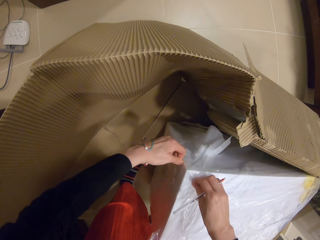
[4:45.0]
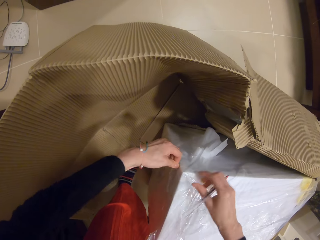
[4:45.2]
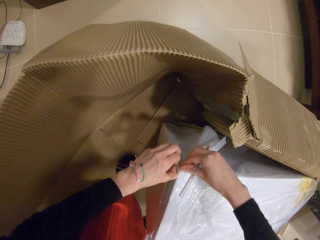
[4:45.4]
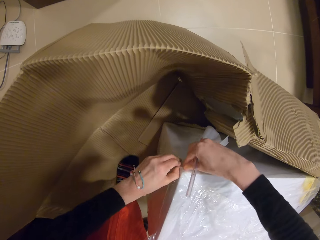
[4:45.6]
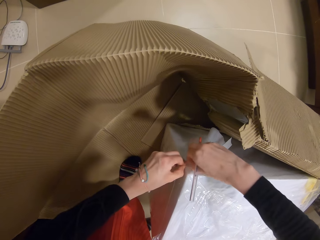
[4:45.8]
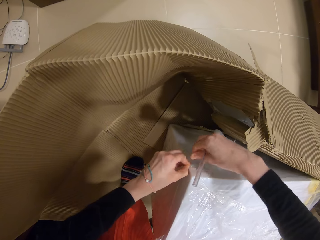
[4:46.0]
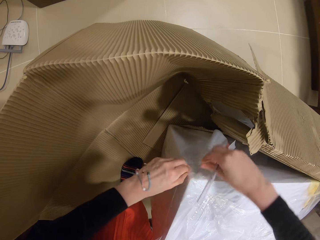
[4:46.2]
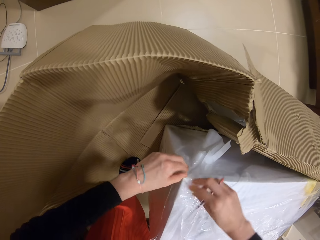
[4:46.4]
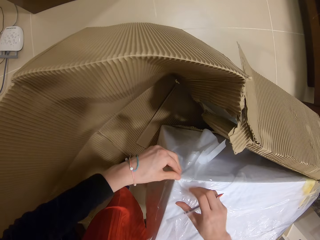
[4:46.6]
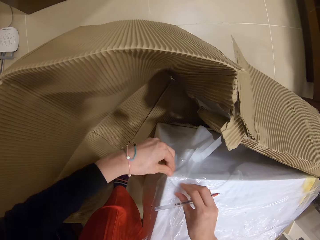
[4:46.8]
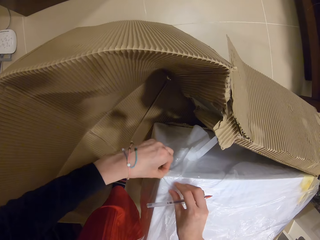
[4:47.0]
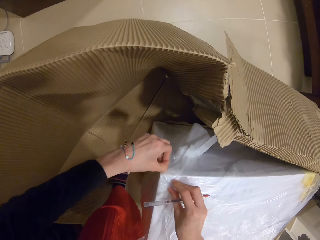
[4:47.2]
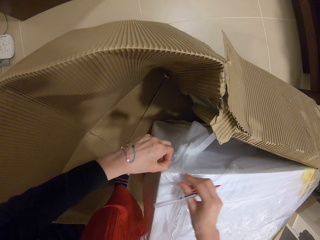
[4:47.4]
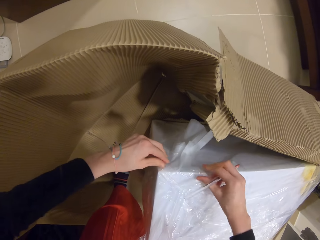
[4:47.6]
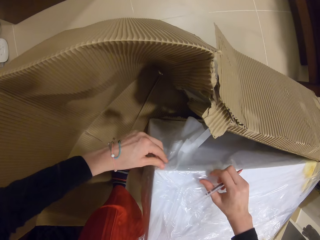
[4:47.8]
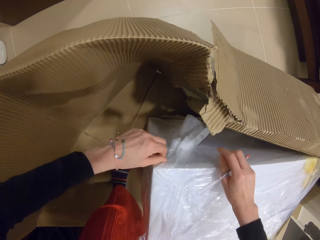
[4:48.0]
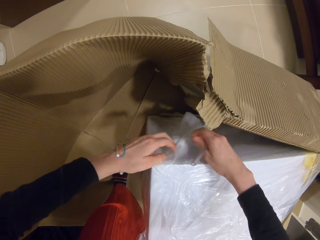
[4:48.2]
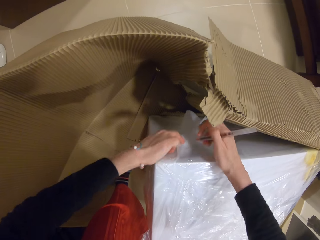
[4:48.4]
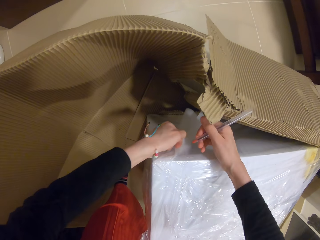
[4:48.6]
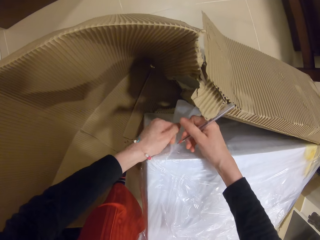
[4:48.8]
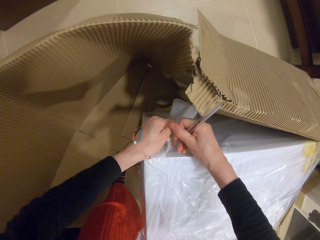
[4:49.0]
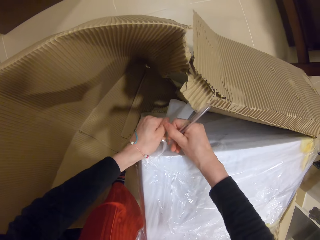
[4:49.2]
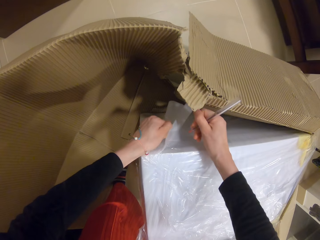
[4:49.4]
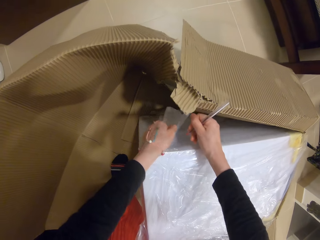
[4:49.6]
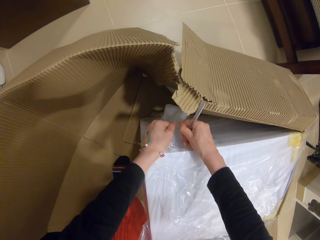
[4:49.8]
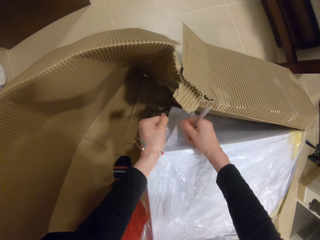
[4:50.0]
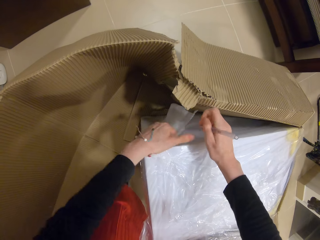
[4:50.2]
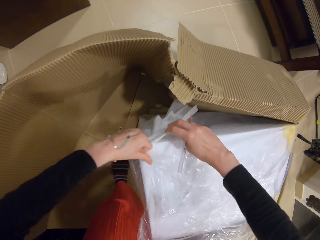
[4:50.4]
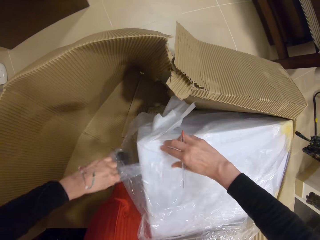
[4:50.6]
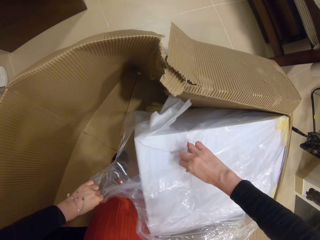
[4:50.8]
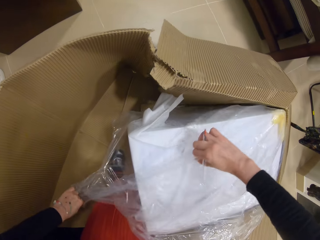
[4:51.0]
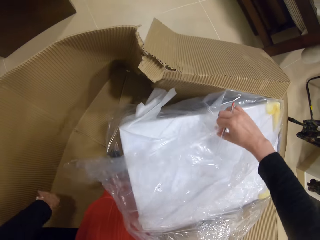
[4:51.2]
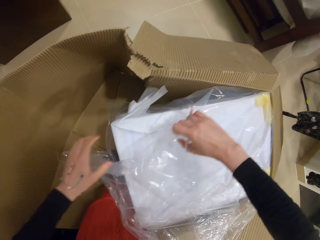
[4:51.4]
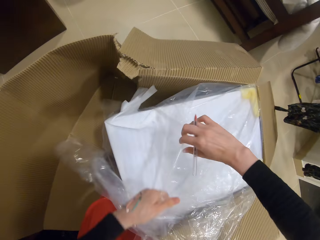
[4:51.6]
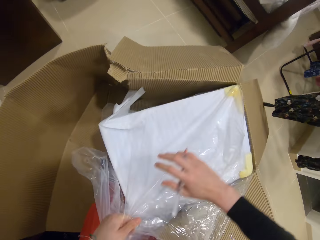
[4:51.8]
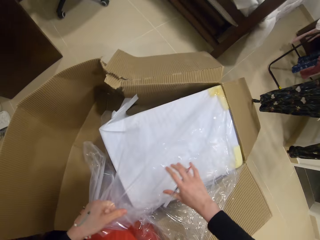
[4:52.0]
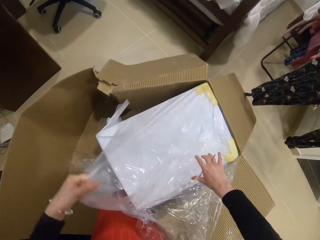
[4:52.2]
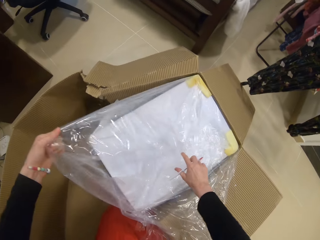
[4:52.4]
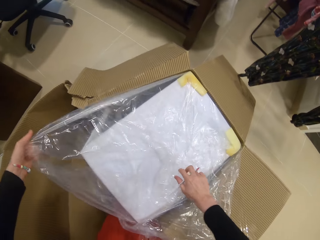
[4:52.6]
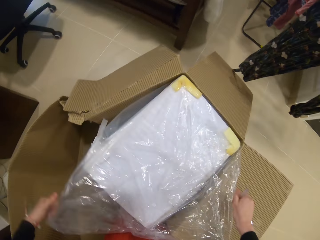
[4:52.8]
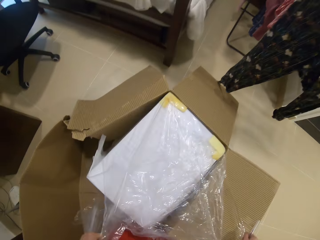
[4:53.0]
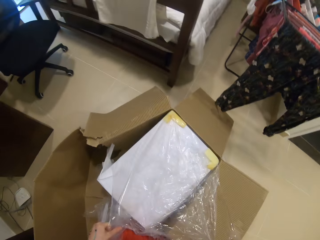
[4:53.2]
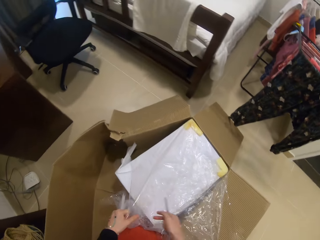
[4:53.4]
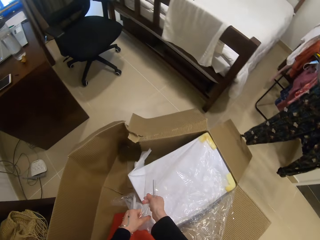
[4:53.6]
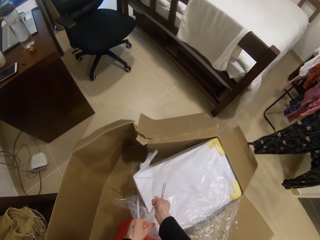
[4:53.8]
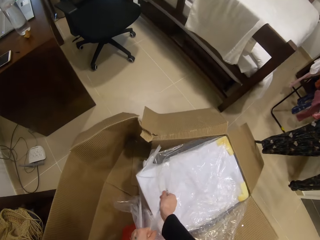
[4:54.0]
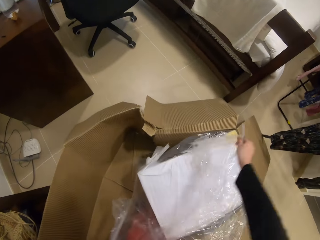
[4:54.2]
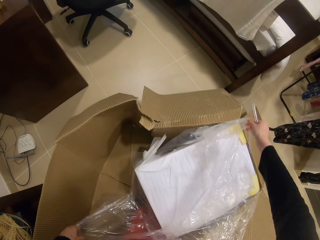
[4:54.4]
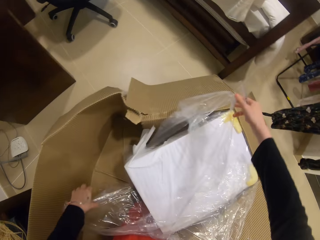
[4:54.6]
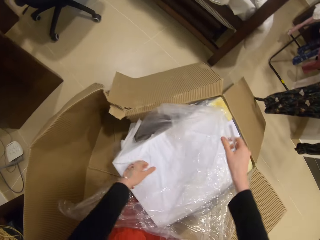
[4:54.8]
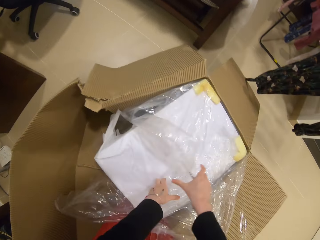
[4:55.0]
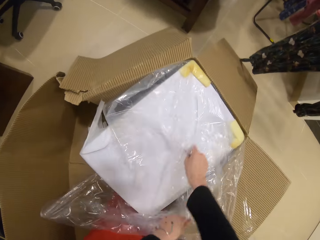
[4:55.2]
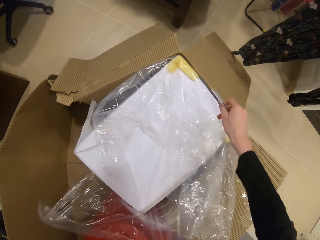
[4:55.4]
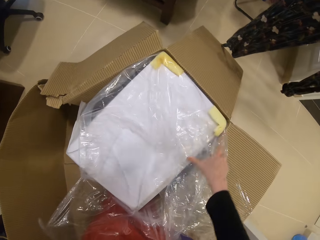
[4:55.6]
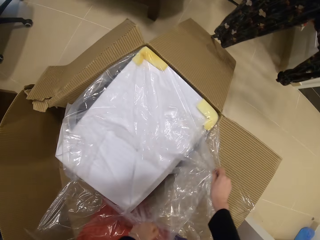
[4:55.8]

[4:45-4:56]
The camera wearer cuts the paper with a pen. They unwrap the polythene from the box.

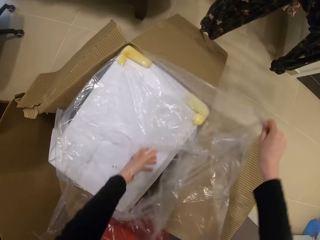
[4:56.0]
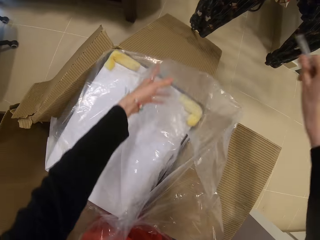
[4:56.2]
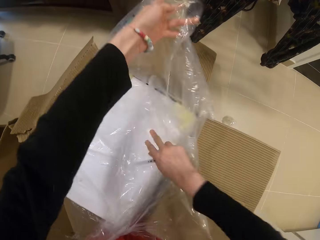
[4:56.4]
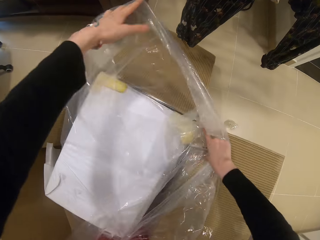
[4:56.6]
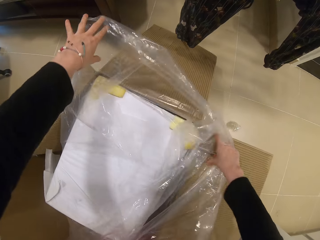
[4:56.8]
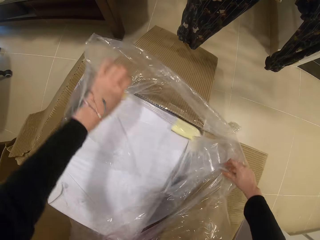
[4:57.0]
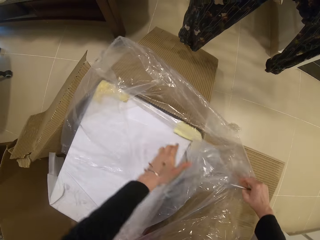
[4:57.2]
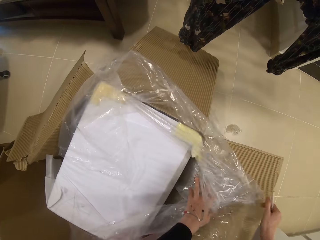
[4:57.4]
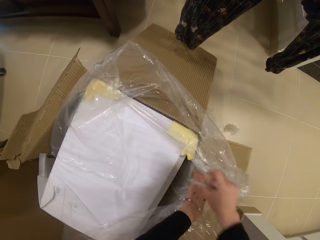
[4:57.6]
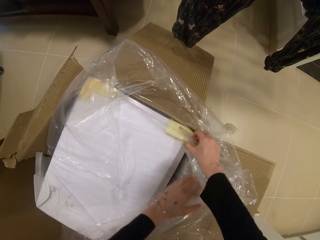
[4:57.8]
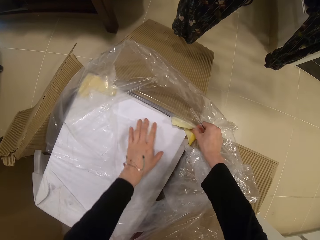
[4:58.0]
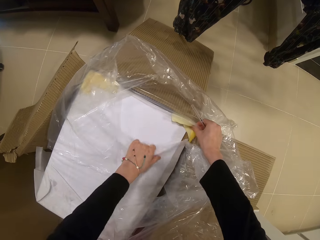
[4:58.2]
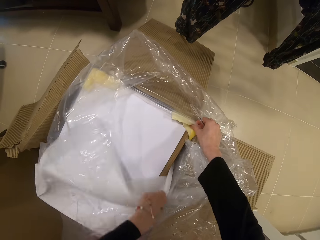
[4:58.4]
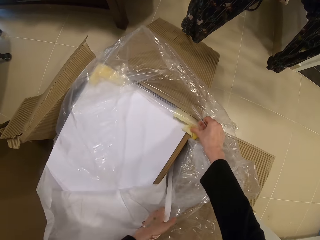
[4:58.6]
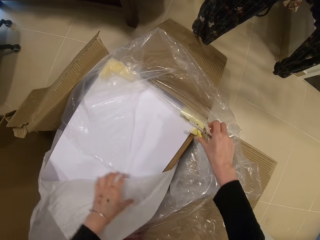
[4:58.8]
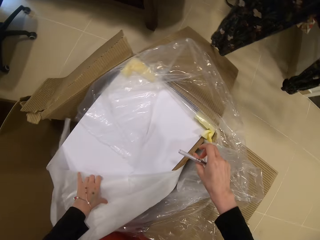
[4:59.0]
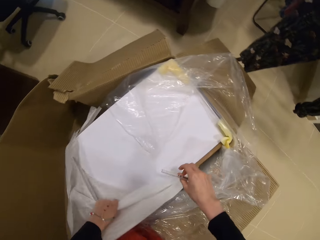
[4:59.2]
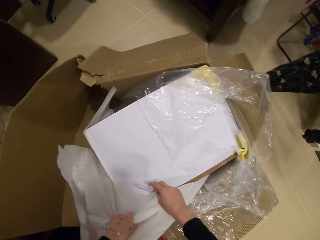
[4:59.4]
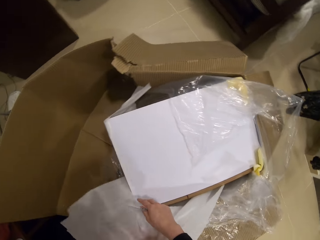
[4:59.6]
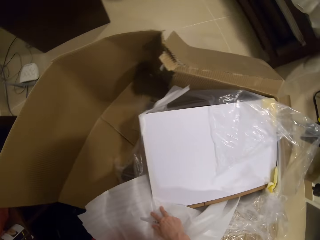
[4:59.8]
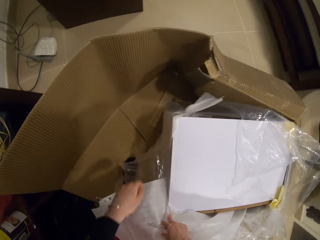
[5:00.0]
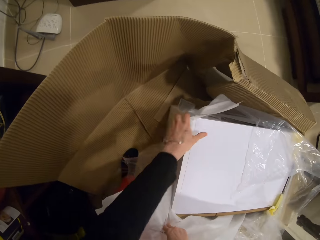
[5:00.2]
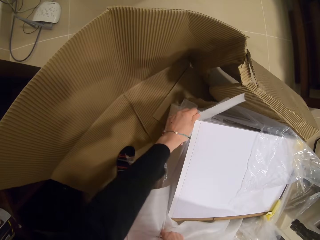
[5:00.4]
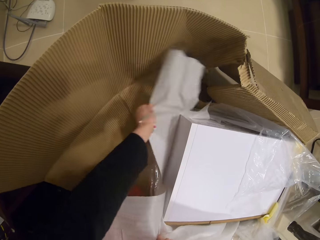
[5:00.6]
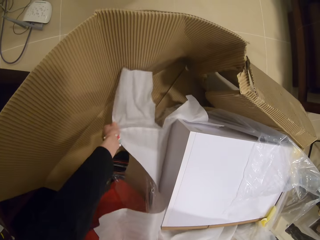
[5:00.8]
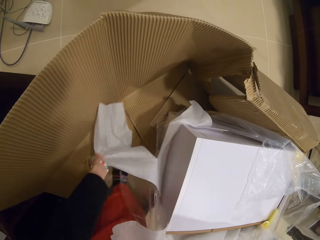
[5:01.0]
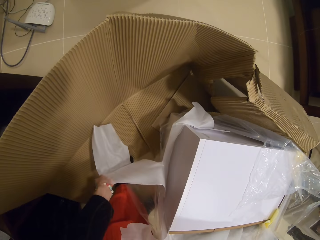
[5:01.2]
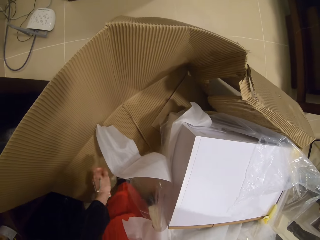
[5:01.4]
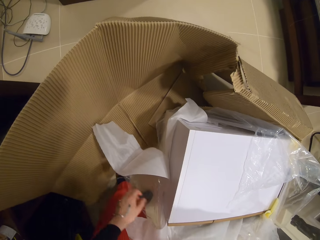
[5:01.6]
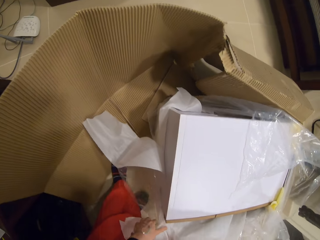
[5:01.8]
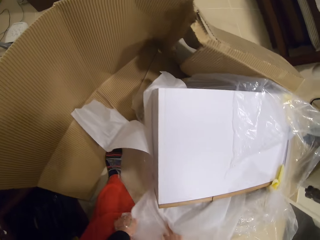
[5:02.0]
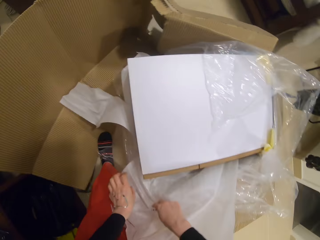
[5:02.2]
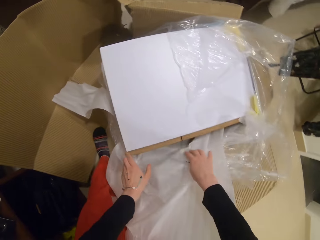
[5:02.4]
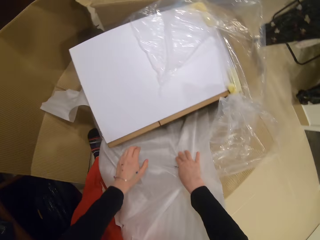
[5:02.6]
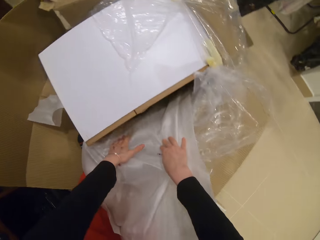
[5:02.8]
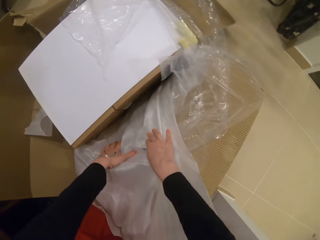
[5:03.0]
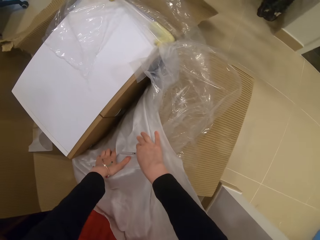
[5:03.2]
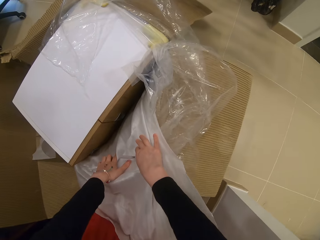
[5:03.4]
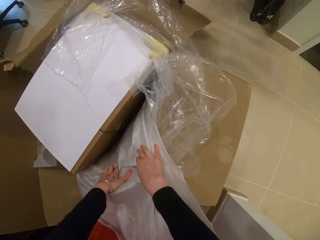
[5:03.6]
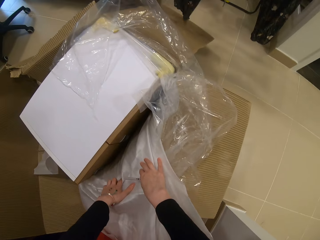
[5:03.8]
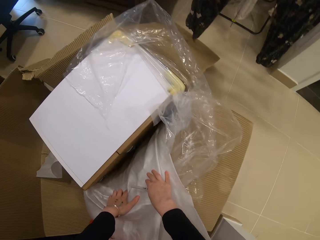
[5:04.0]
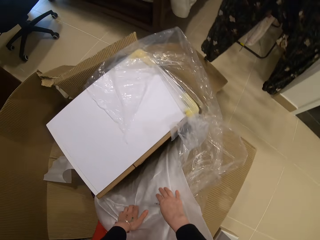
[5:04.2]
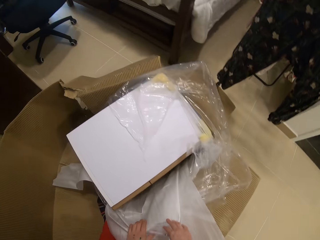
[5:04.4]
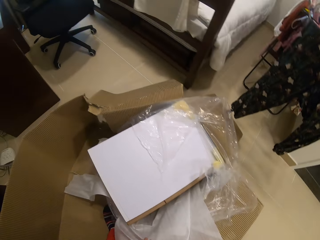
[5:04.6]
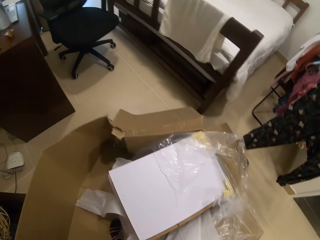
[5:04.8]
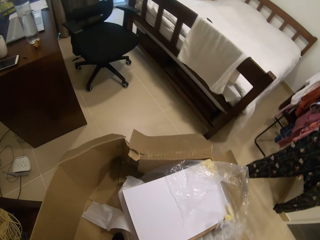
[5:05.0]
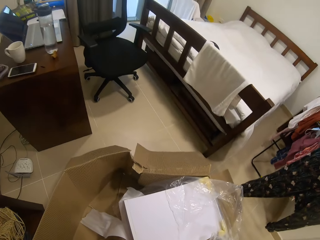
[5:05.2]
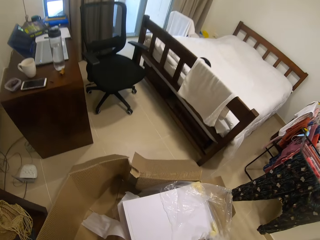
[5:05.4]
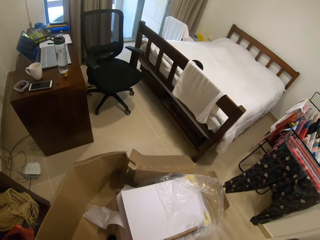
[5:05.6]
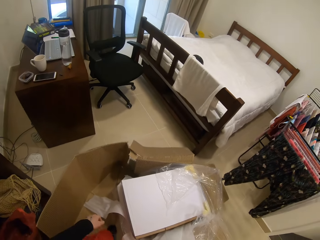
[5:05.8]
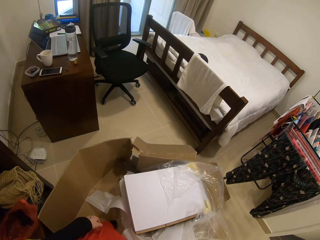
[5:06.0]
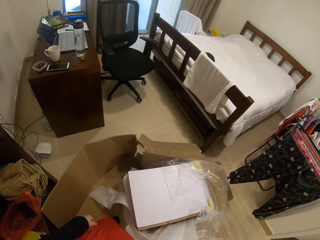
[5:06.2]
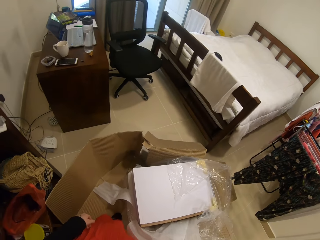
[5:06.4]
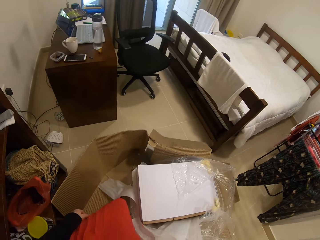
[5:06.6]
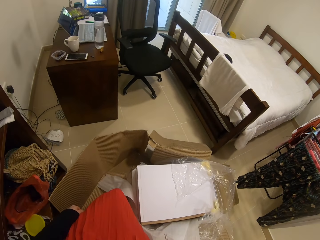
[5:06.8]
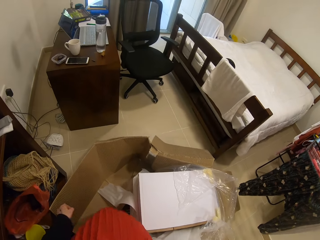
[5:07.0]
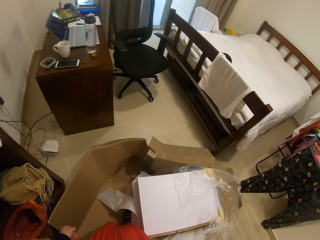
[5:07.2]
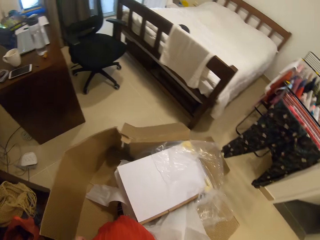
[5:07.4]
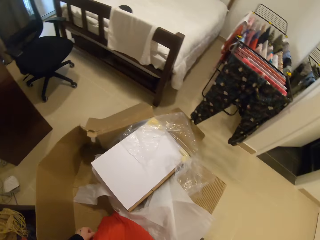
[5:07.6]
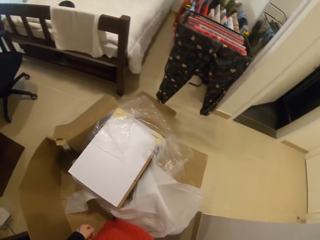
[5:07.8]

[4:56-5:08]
The camera wearer unwraps the paper from the box. They look around.
